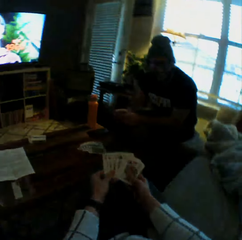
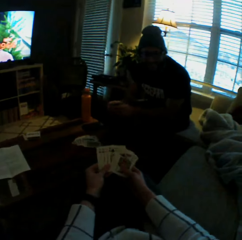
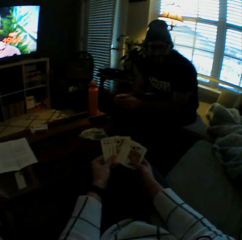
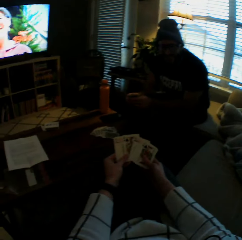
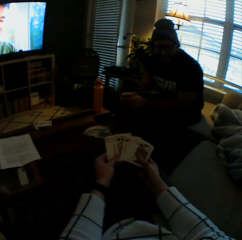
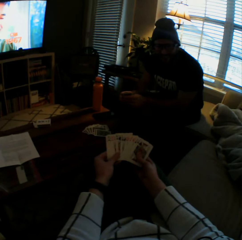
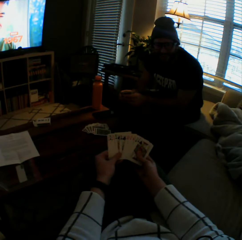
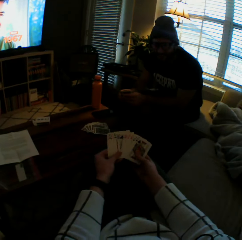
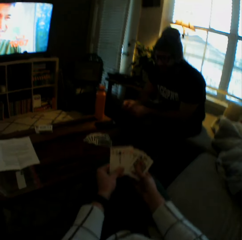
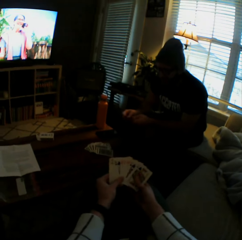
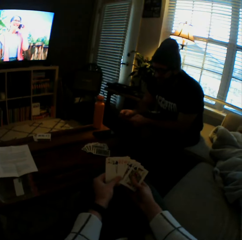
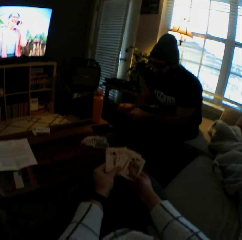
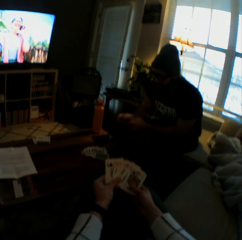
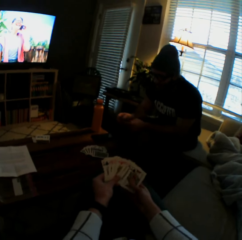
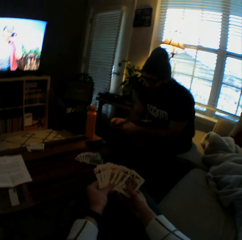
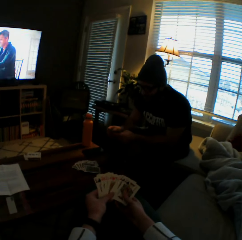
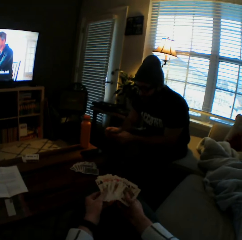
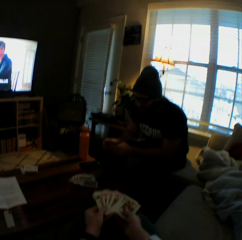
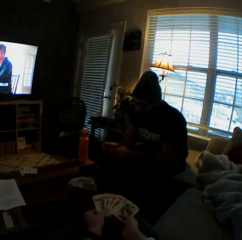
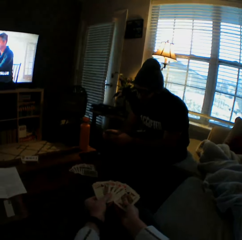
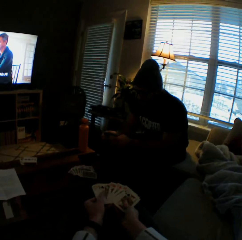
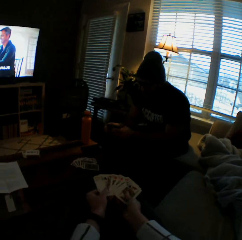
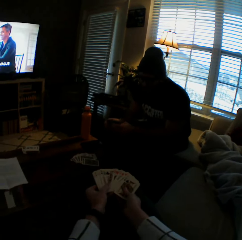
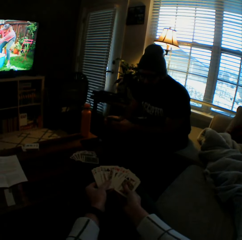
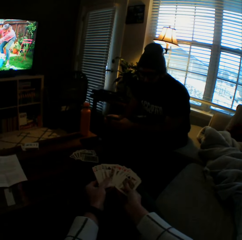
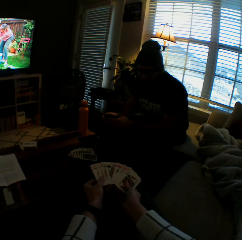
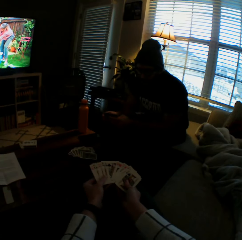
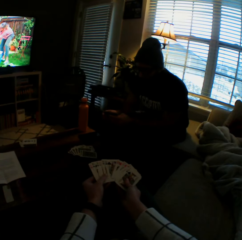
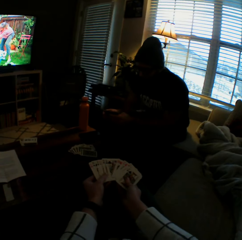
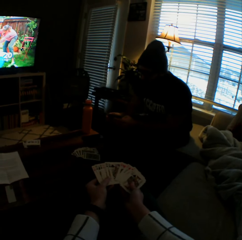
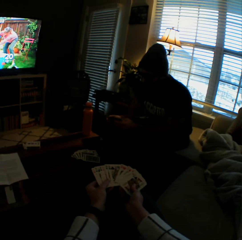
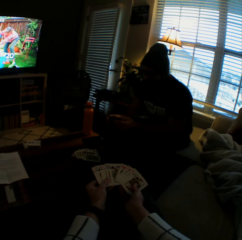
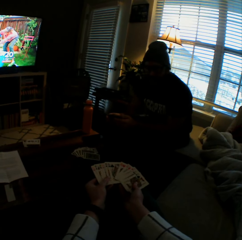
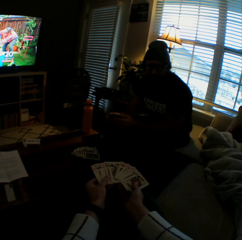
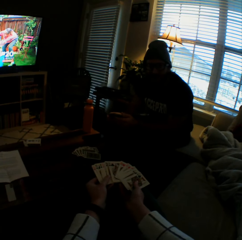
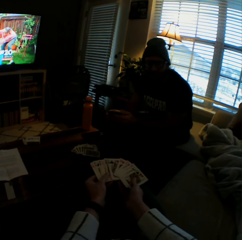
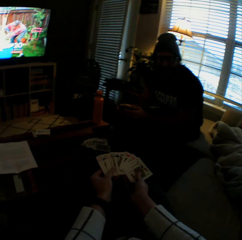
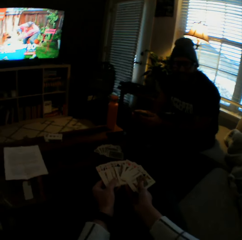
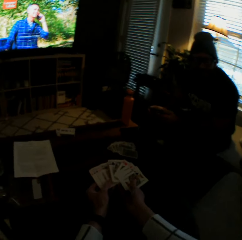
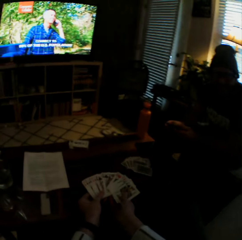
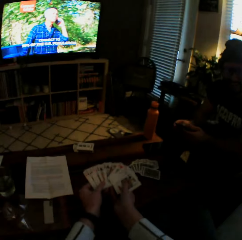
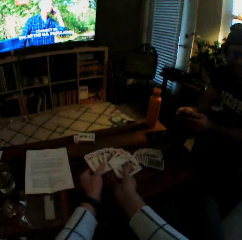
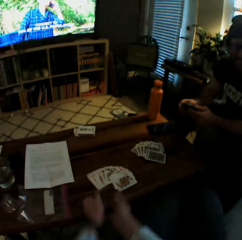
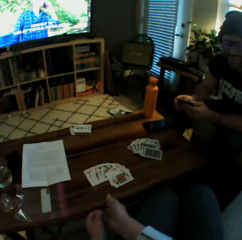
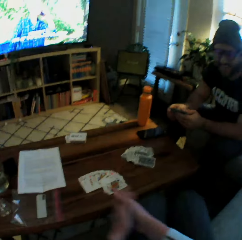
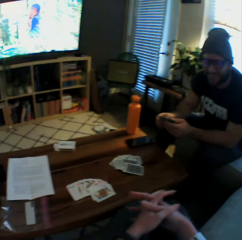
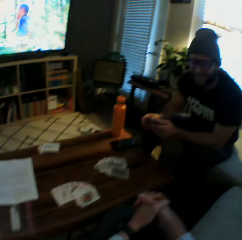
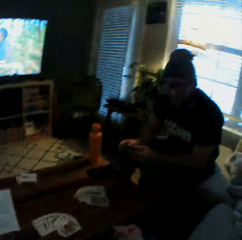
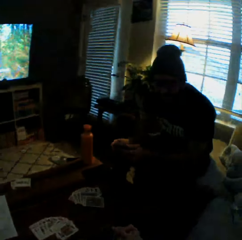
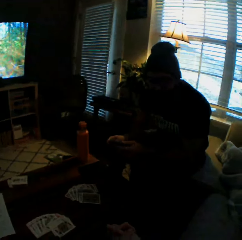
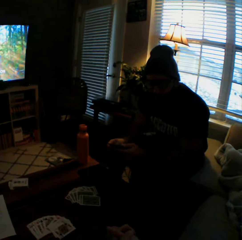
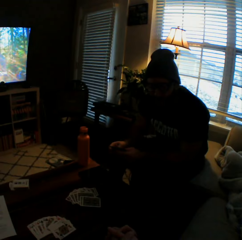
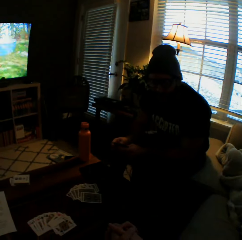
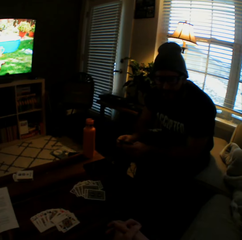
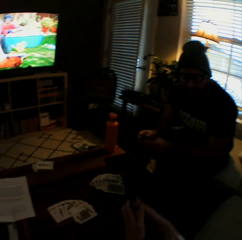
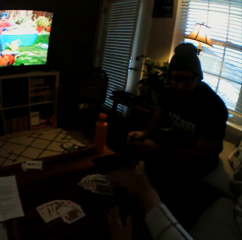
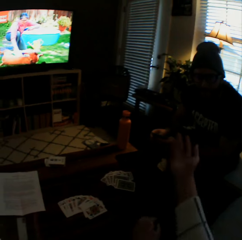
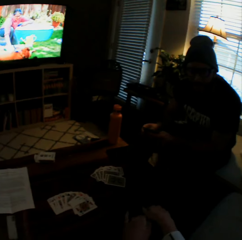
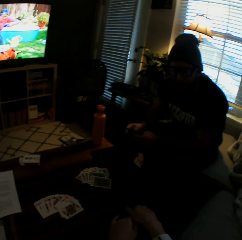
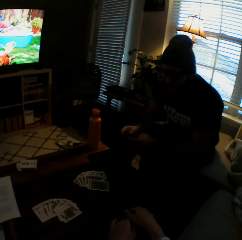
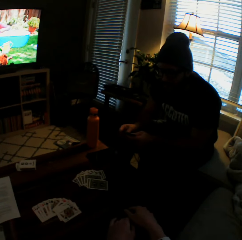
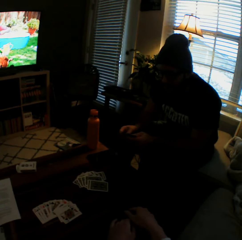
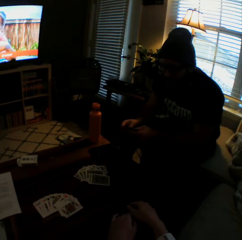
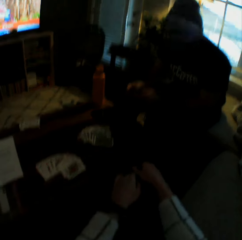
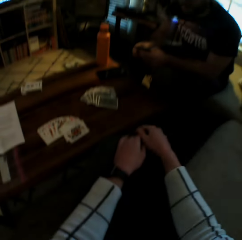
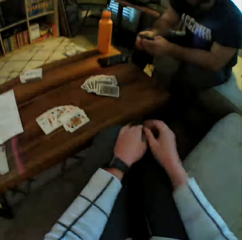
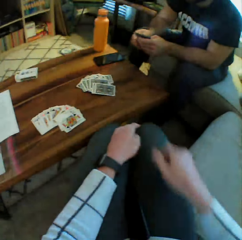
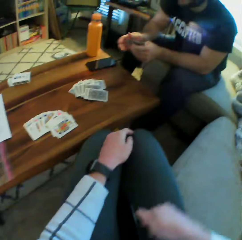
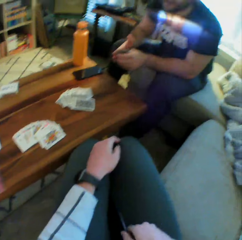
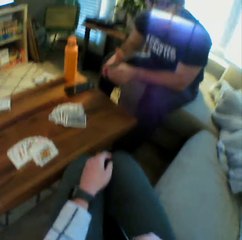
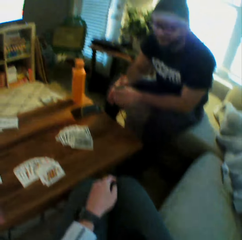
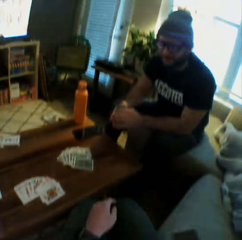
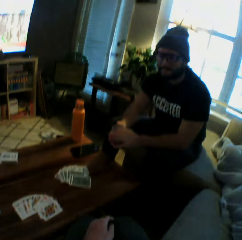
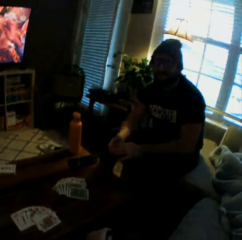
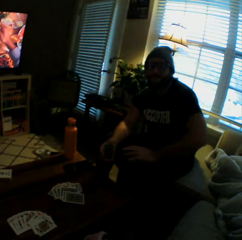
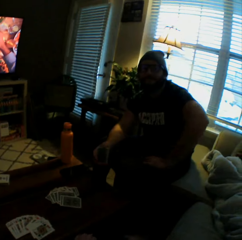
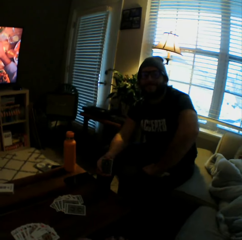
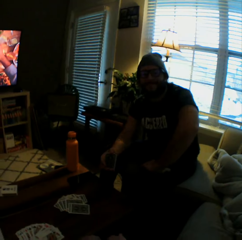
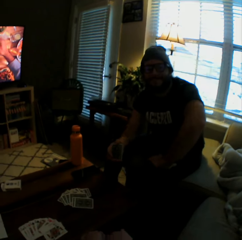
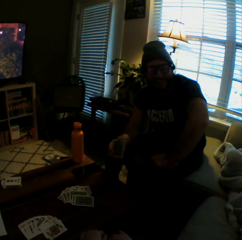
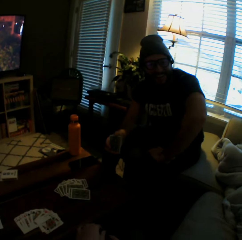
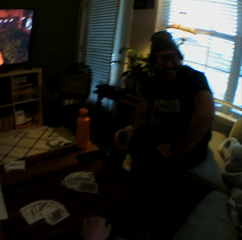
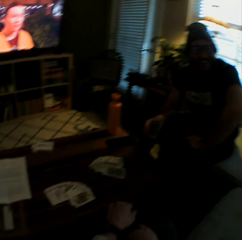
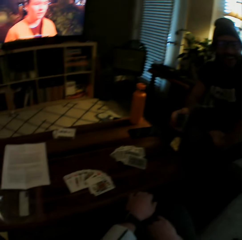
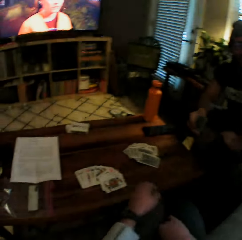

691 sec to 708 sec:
The camera wearer interacts with the man. She shuffles the cards in her hands. She arranges the play cards. She drops the cards in her hands on the table. She squeezes her palms against each other. She moves her right hand. She places both hands on her lap. She lifts her right hand.

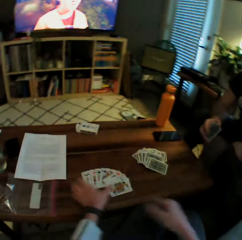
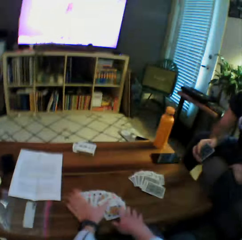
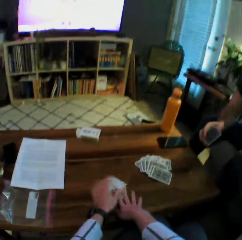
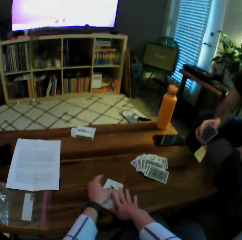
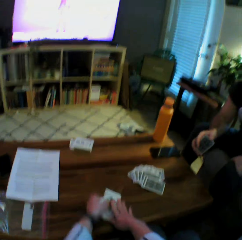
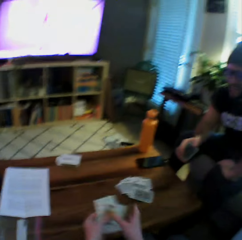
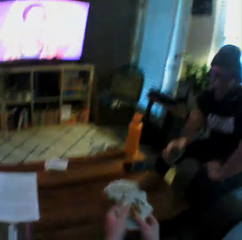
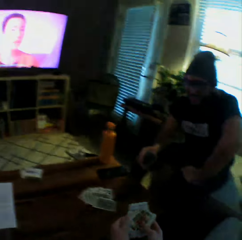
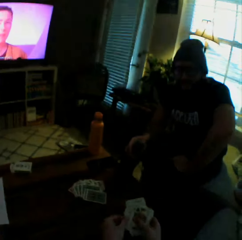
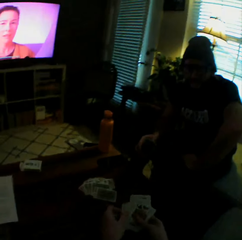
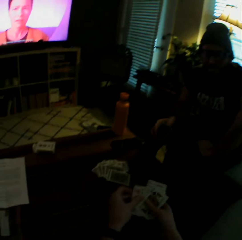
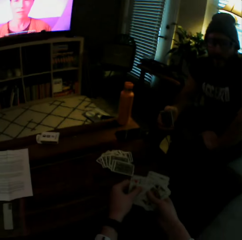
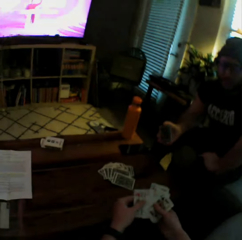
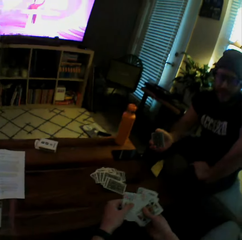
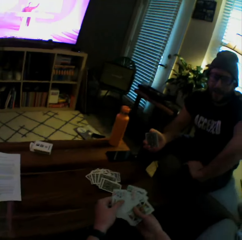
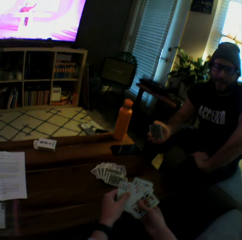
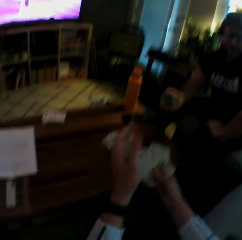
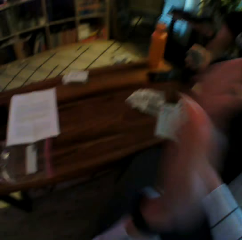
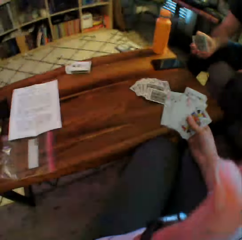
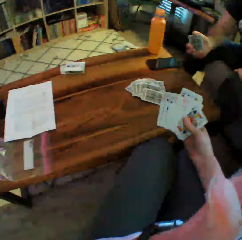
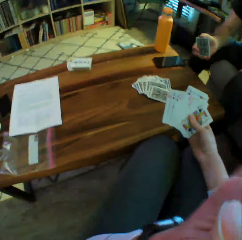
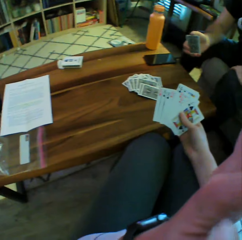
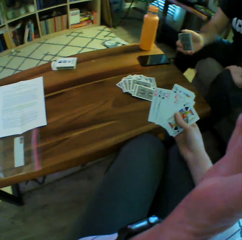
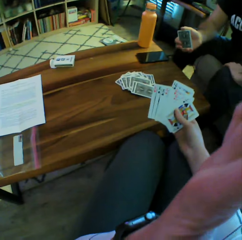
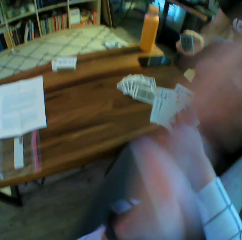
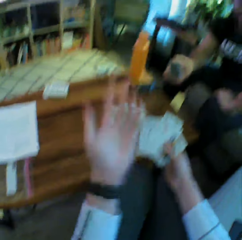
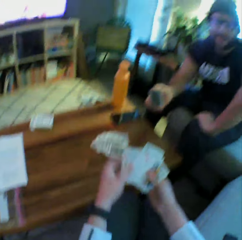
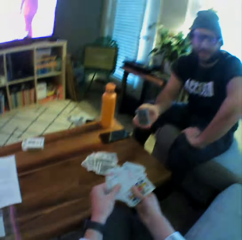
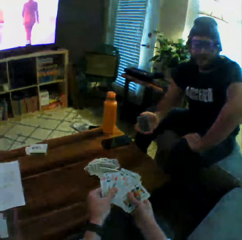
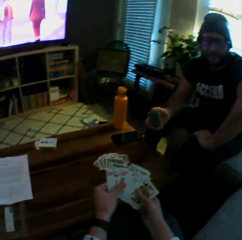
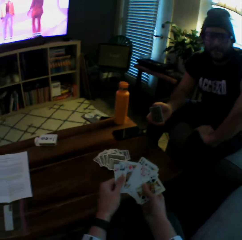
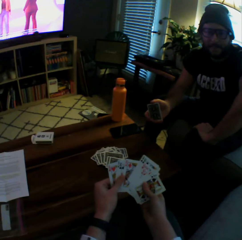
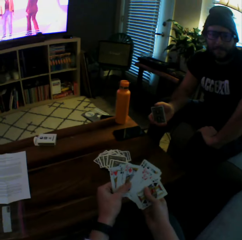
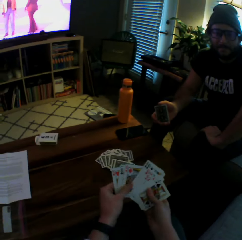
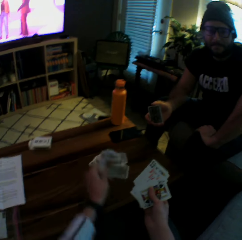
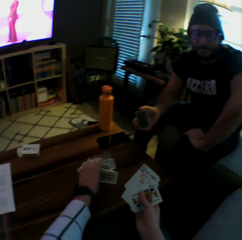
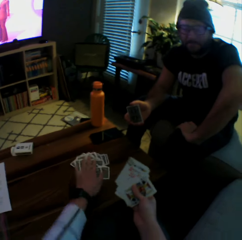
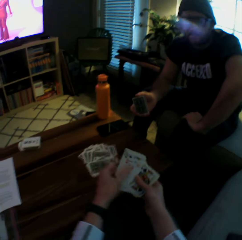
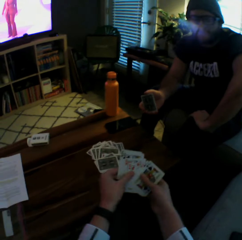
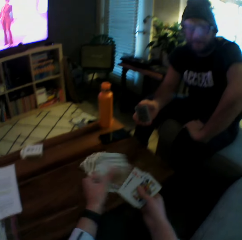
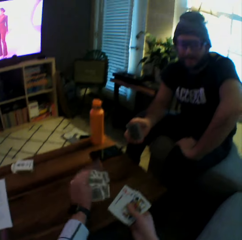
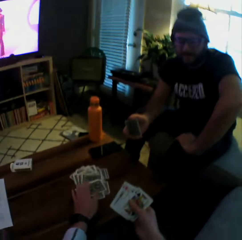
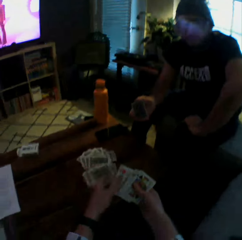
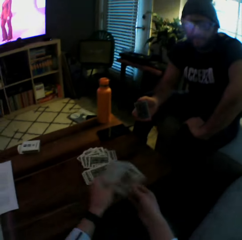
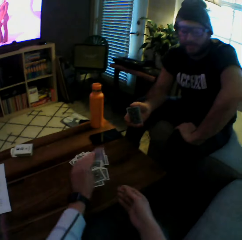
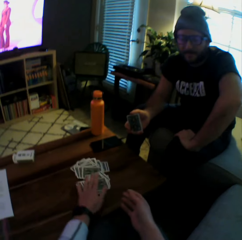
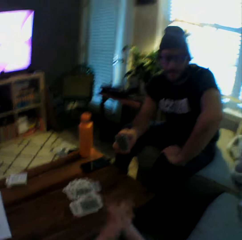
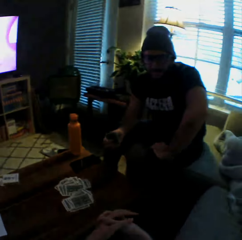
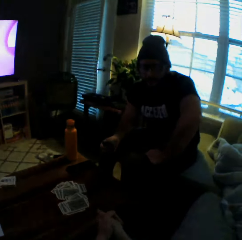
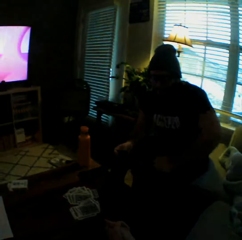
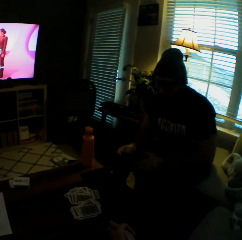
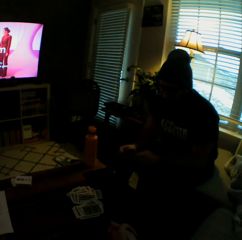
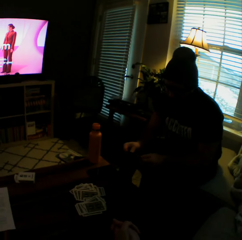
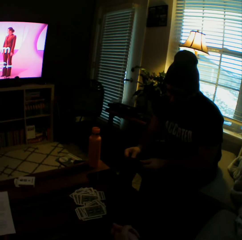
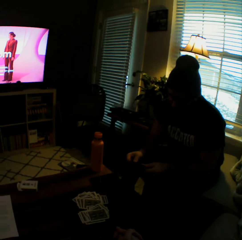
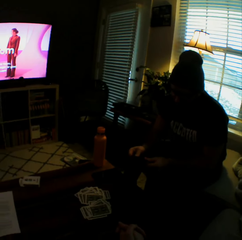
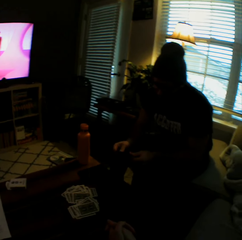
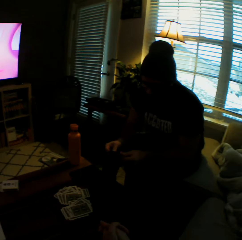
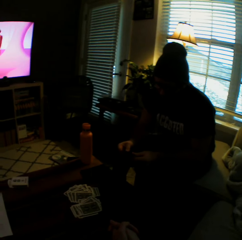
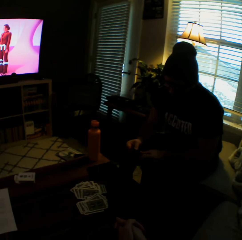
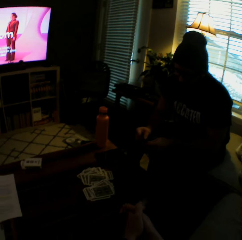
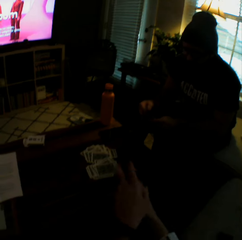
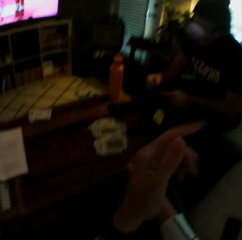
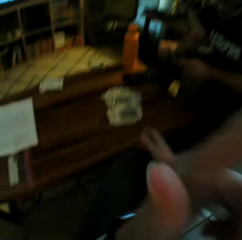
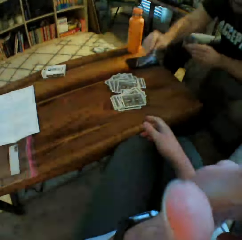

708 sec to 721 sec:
The camera wearer picks up the cards or play cards from the table with both hands. She interacts with the man. She touches her face. She raises her left hand. She lowers her left hand. She arranges the play cards. She holds the cards with both hands. She drops some cards on the table with her left hand. She drops another set of cards on the table with her left hand. She drops the remaining cards on the table with her left hand.
